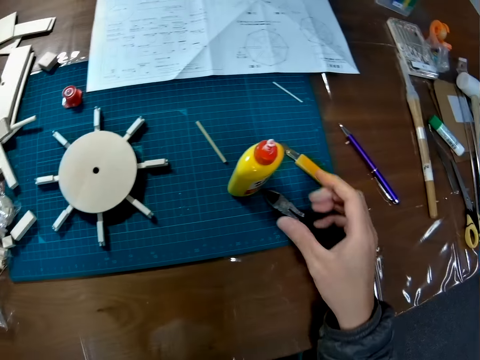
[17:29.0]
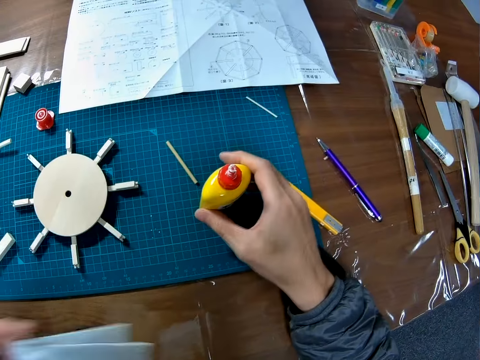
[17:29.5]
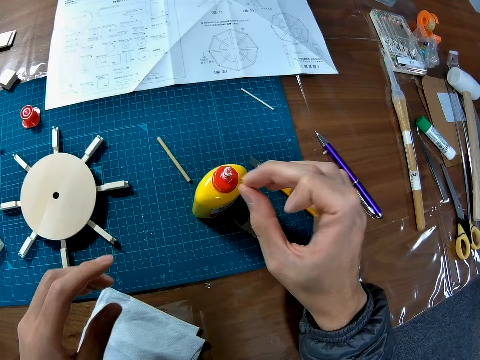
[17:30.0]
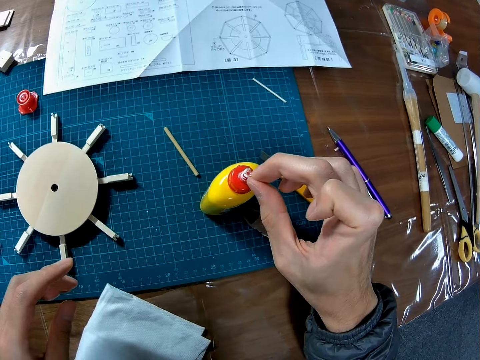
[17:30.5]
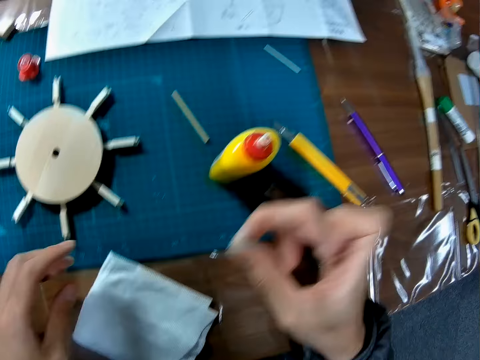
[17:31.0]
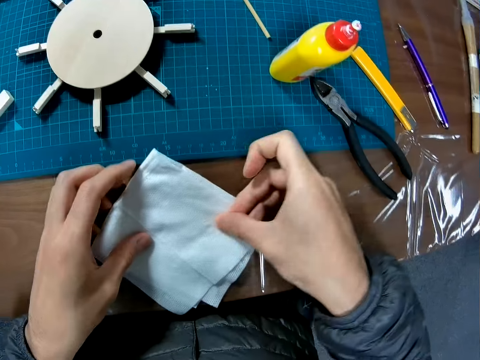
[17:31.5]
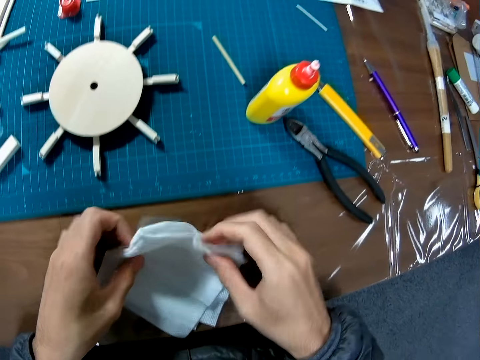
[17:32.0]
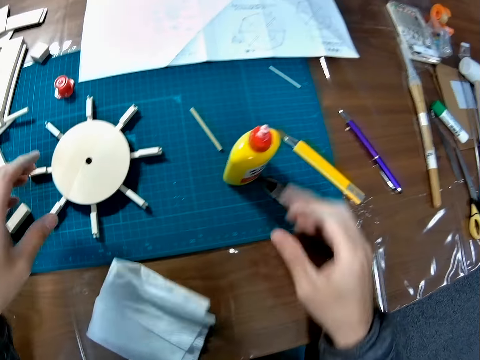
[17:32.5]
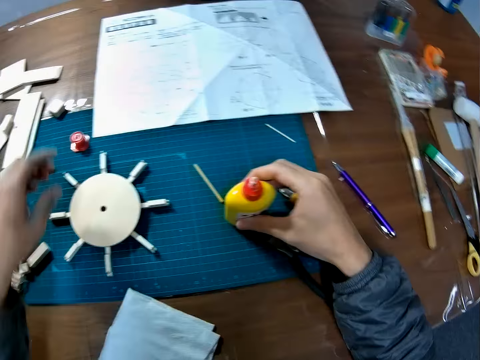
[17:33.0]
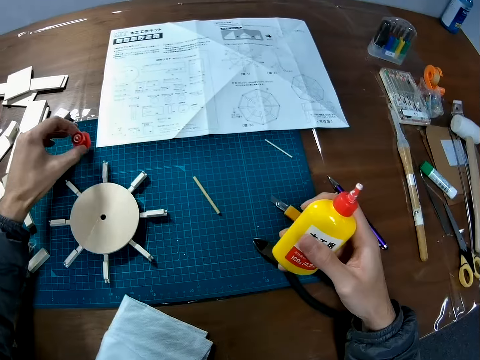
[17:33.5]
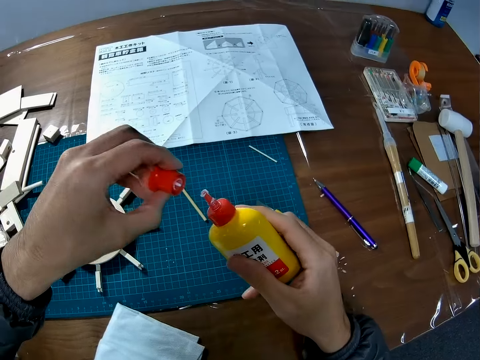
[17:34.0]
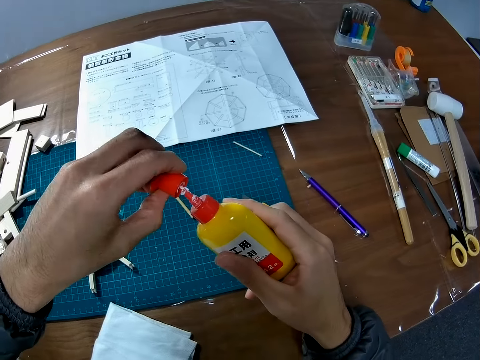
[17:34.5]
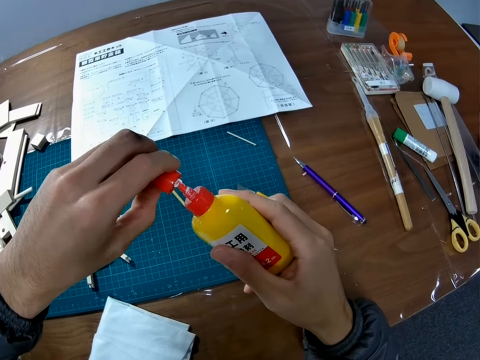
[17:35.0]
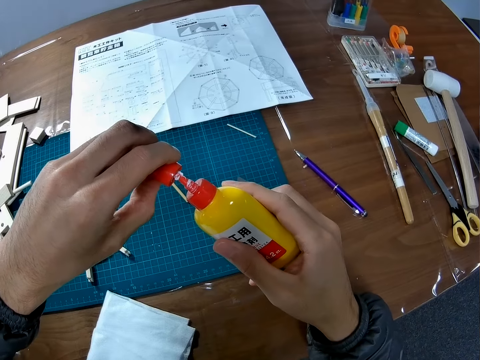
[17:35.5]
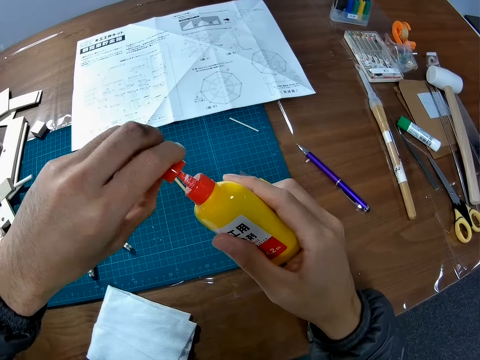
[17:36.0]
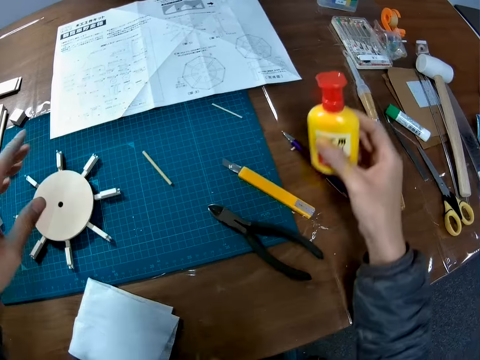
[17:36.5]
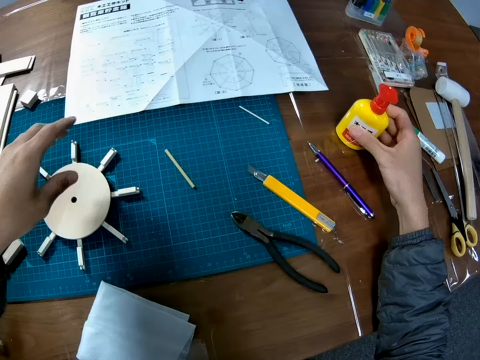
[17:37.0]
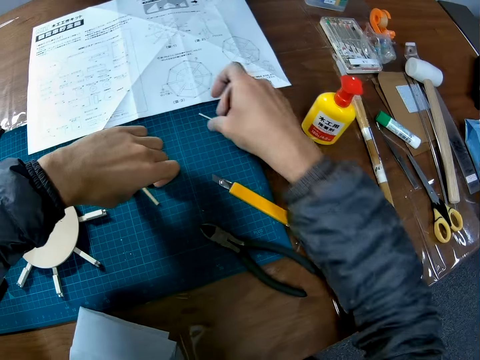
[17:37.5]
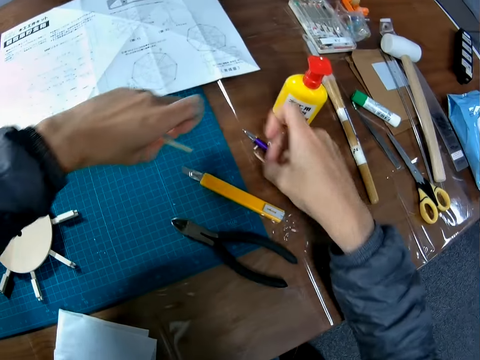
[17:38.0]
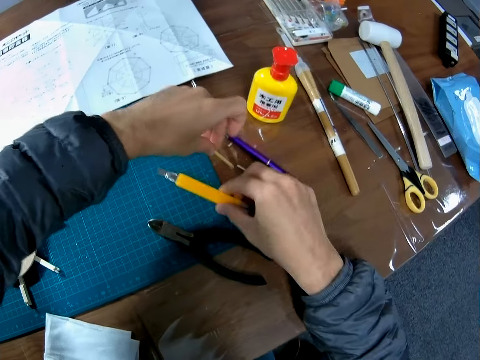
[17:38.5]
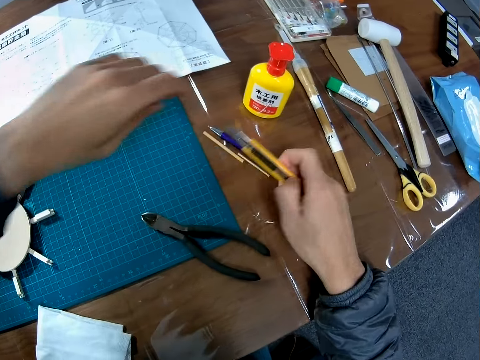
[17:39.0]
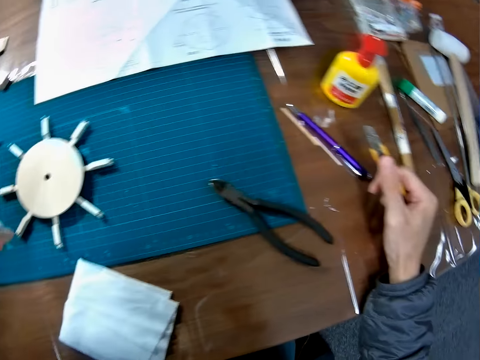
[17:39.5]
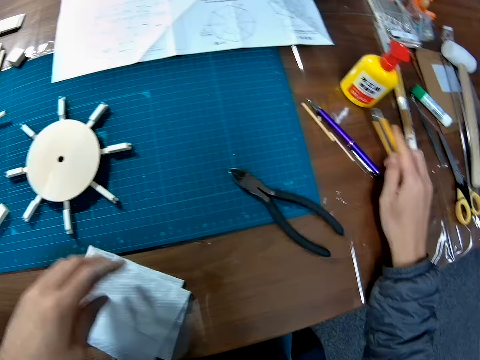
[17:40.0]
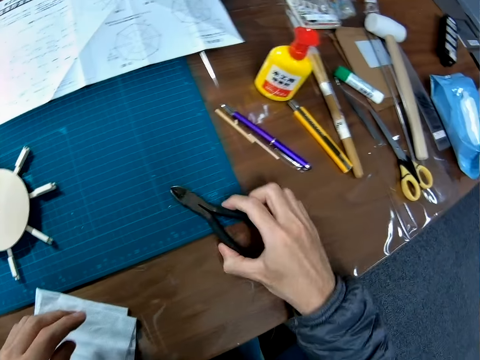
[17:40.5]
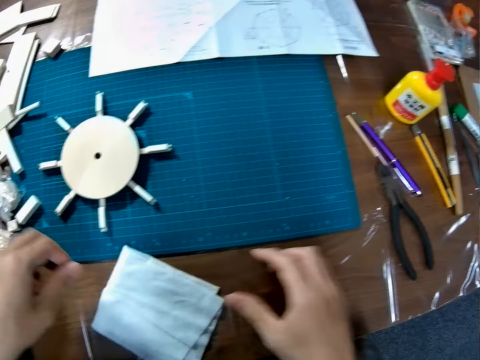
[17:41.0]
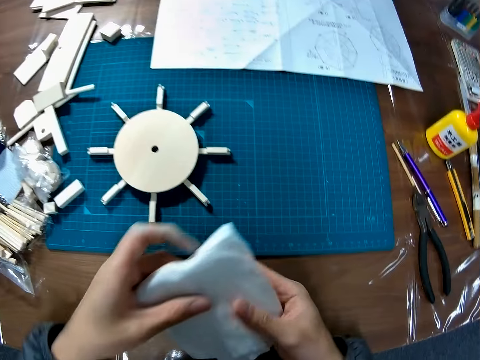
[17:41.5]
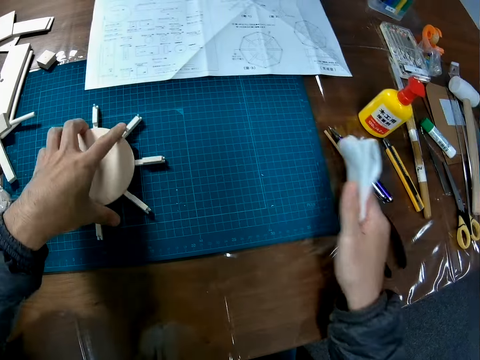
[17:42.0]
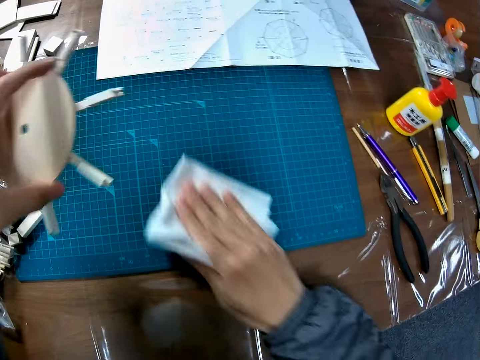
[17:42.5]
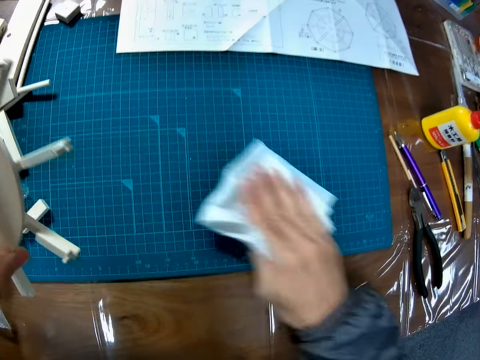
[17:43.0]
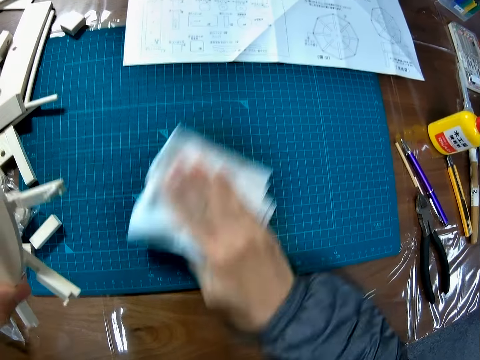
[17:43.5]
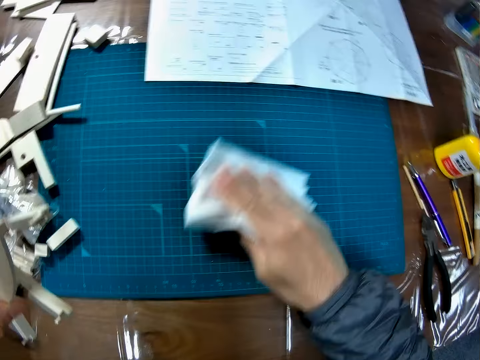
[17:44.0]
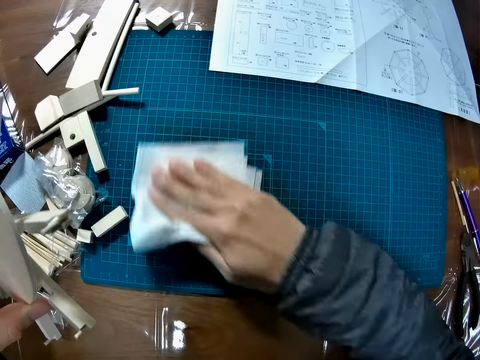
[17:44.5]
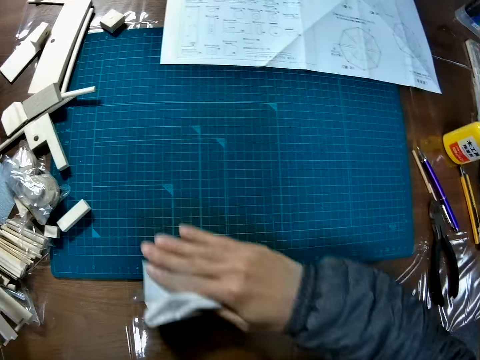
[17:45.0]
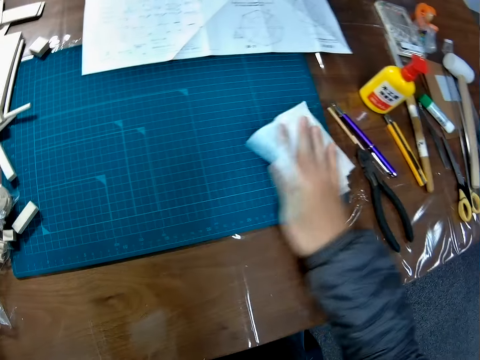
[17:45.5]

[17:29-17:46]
The camera wearer picks up a piece of tissue. He drops the tissue or cloth on the table. He removes glue from the bottle with his finger. He cleans his fingers on the cloth. He folds the tissue. He picks up the bottle of glue from the cutting mat with his right hand. He picks up the bottle cover from the cutting mat with his left hand. He closes the bottle of glue with the cover. He drops the bottle of glue on the table. He moves pieces of wood. He picks up the pieces of wood from the cutting mat and puts the pieces of wood on the desk. He picks up the retractable knife from the cutting mat. He drops the retractable knife on the table. He moves the pliers. He picks up the cloth from the table. He picks up the wooden structure from the cutting mat. He cleans the cutting mat with the cloth.

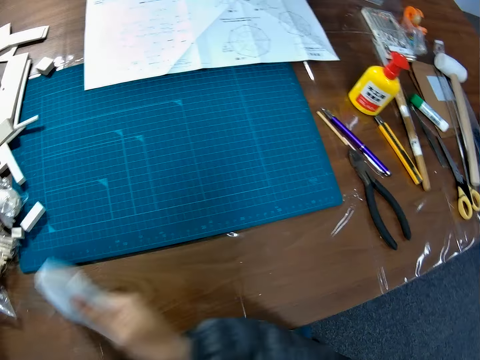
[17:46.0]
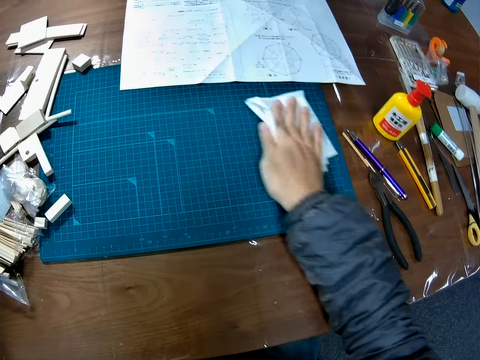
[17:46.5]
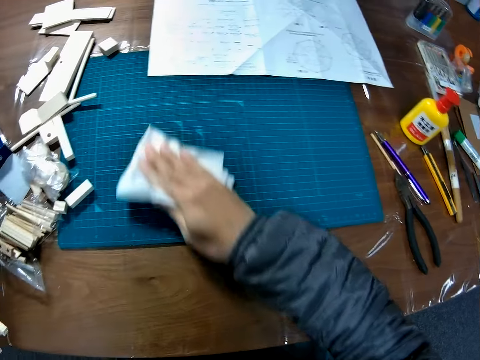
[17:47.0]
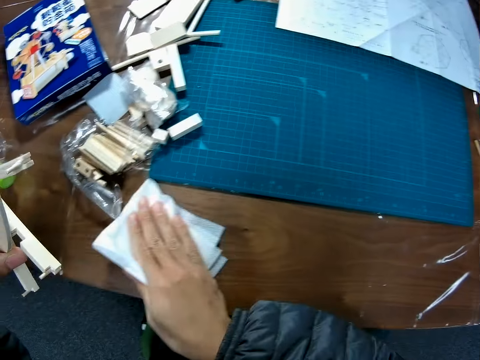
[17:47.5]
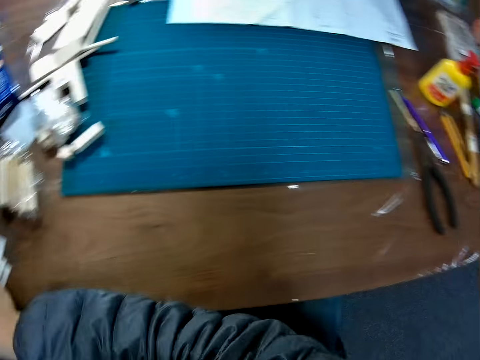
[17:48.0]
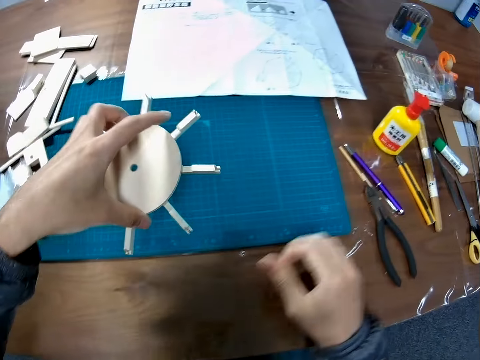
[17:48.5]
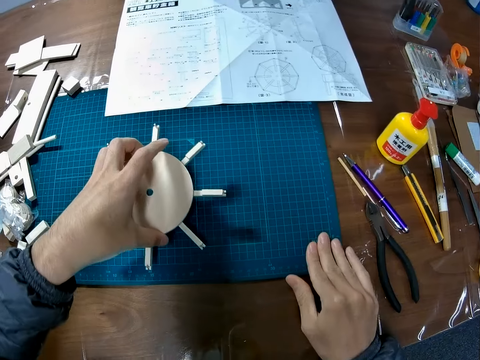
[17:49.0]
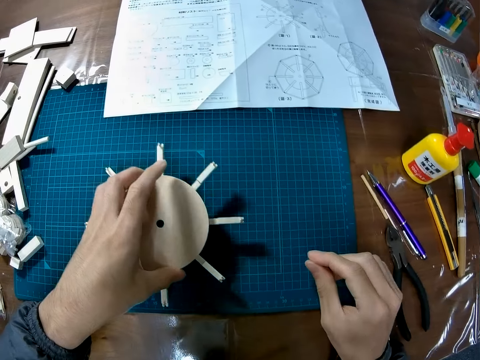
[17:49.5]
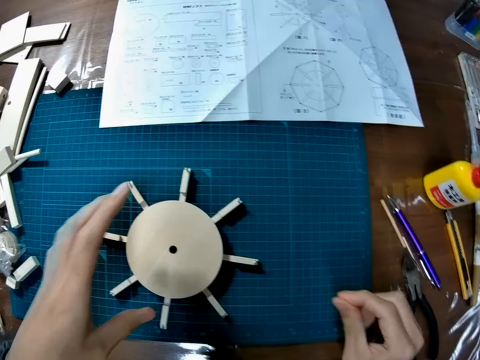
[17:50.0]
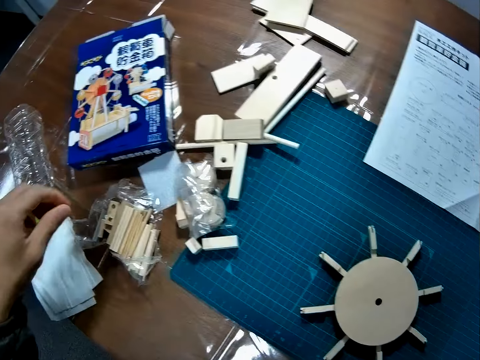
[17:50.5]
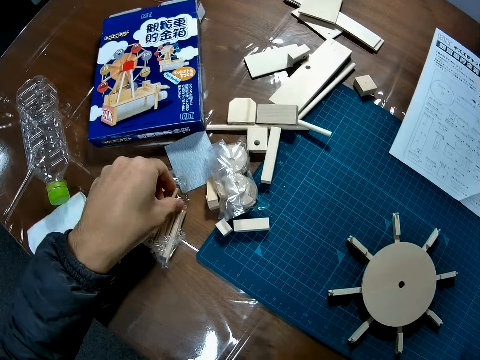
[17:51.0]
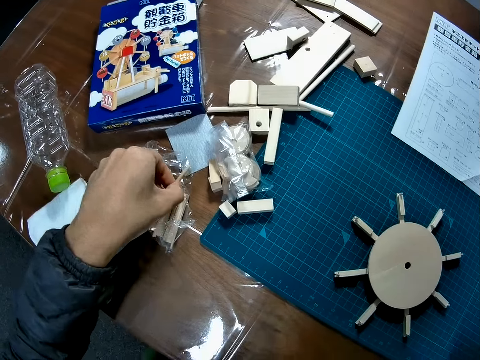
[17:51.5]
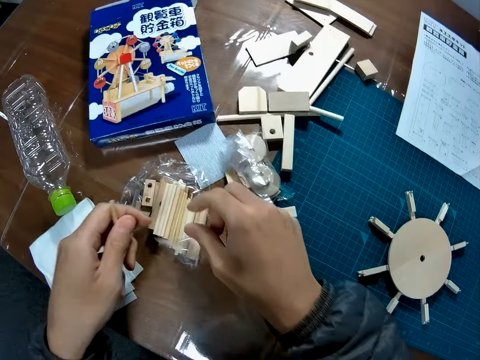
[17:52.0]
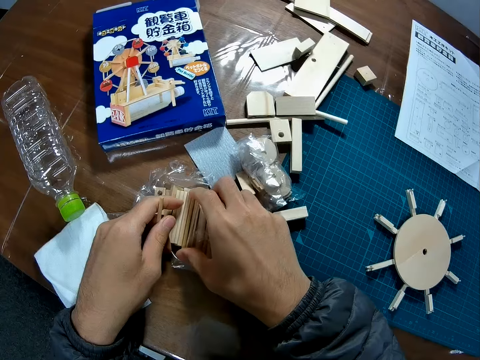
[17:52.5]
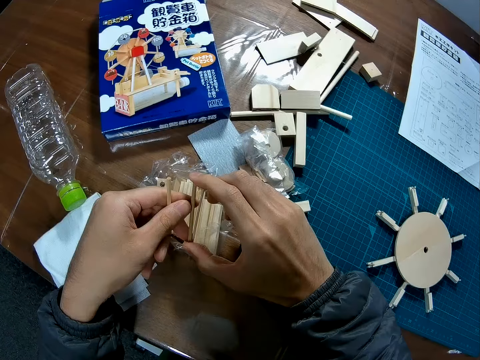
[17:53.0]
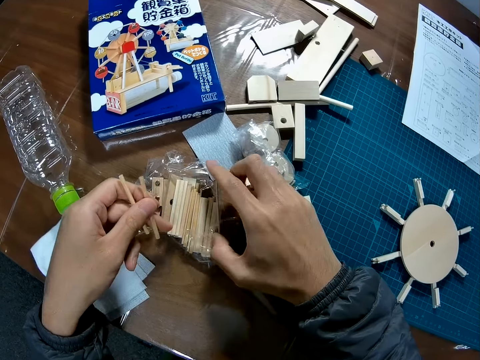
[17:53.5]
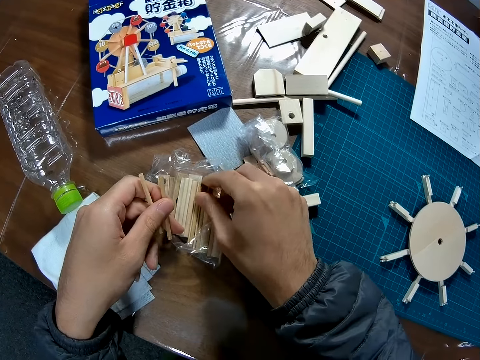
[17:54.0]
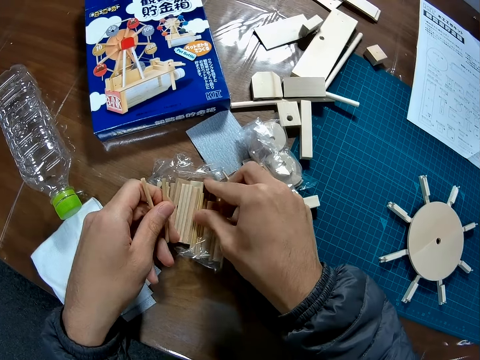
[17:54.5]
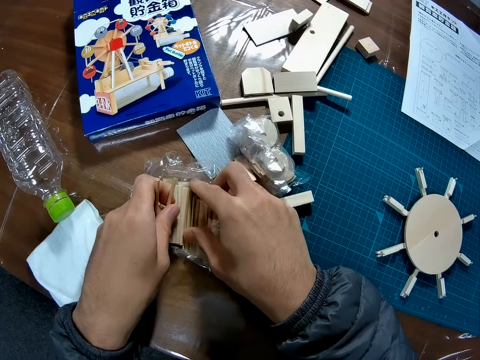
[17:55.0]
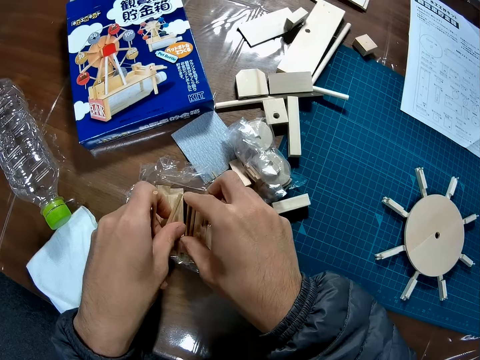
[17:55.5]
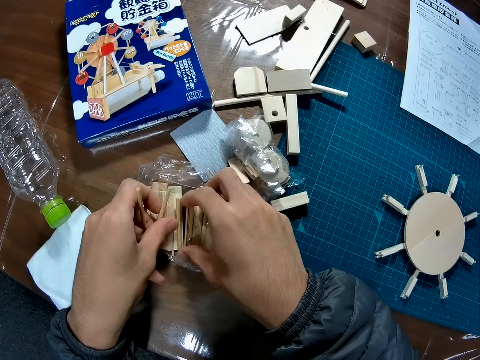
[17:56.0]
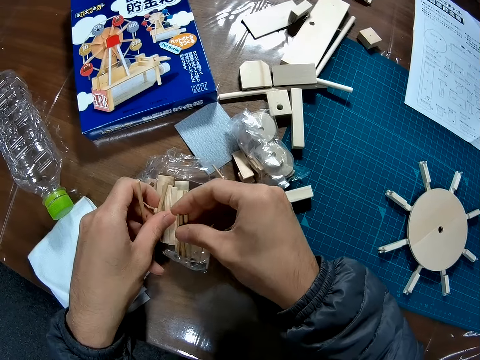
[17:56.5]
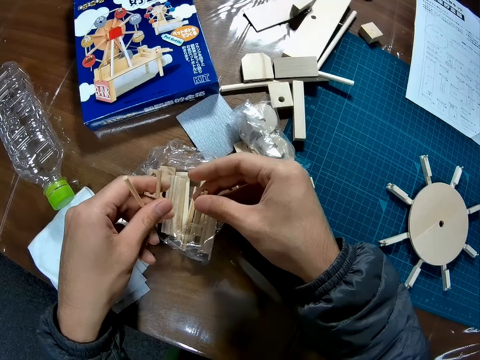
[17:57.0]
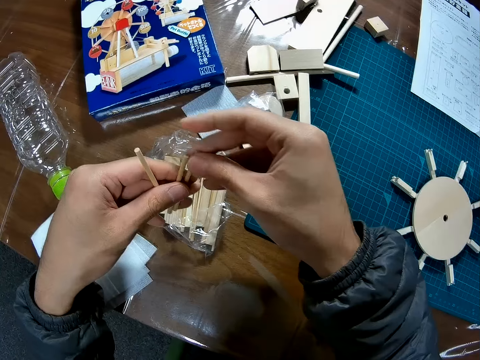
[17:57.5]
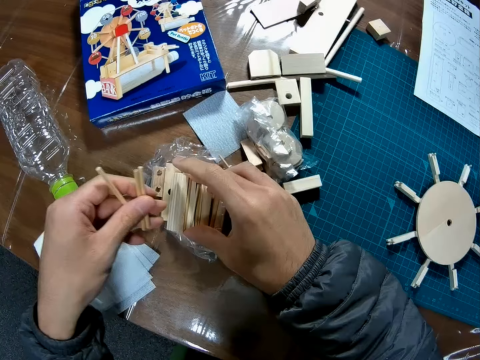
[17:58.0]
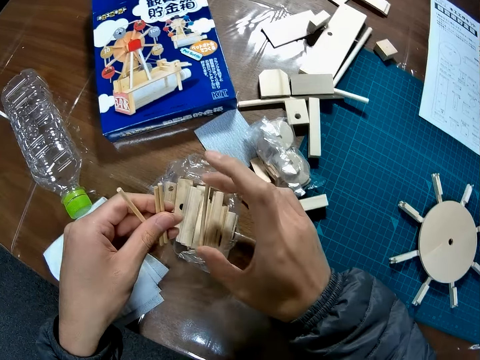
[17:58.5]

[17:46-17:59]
The camera wearer wipes the desk. They drop the wooden structure on the cutting mat. They pick up pieces of wood from the nylon paper.
